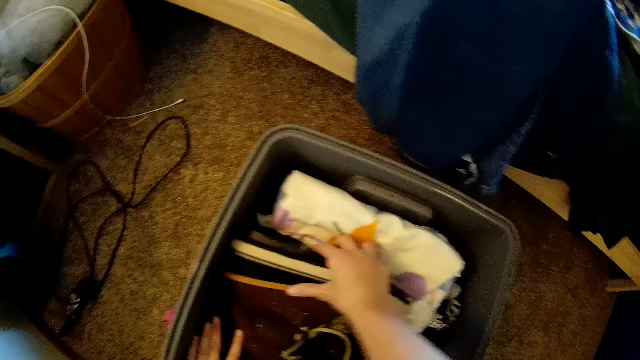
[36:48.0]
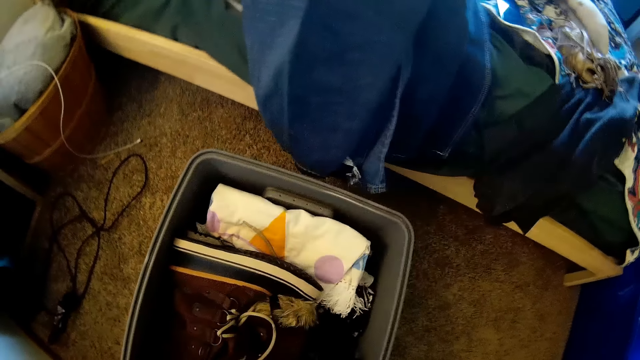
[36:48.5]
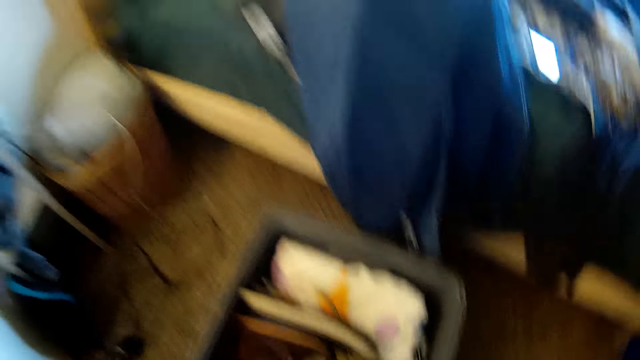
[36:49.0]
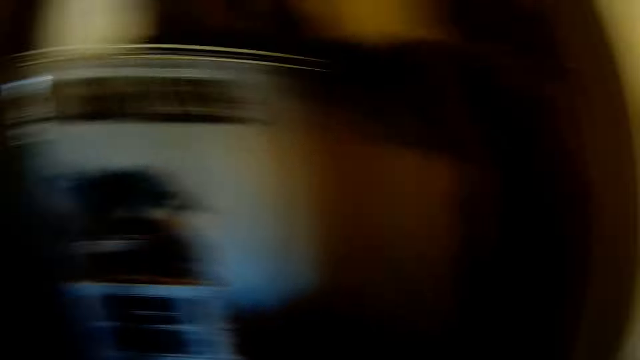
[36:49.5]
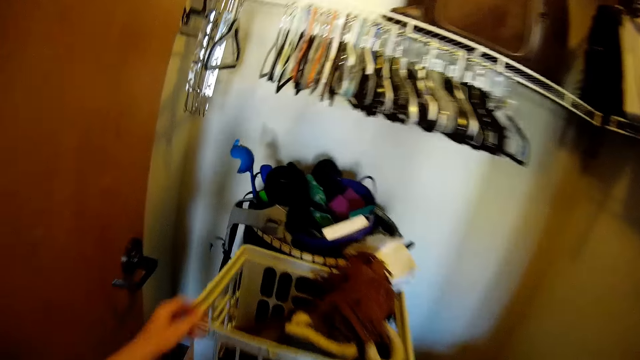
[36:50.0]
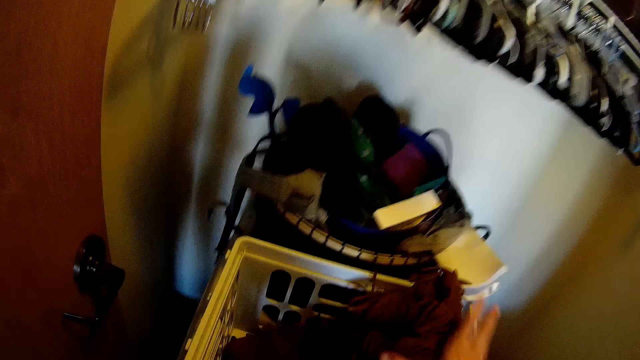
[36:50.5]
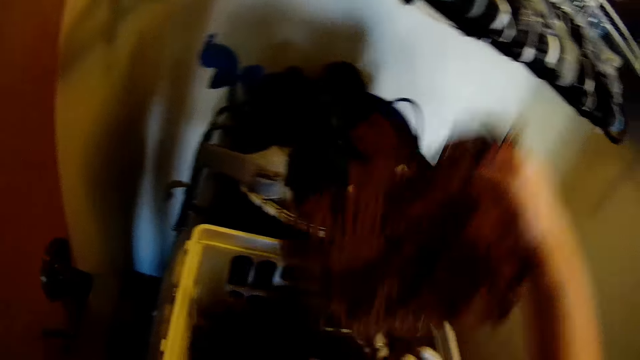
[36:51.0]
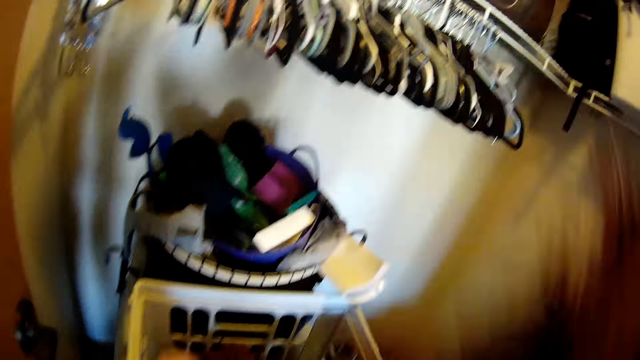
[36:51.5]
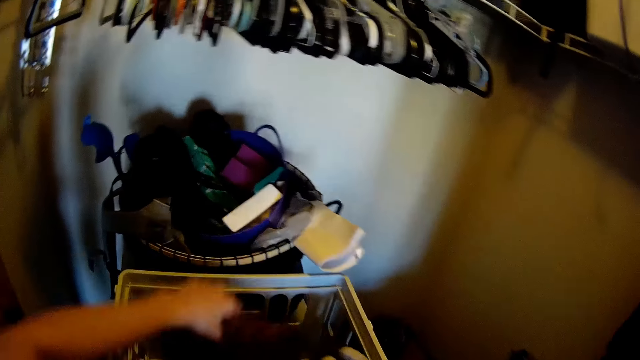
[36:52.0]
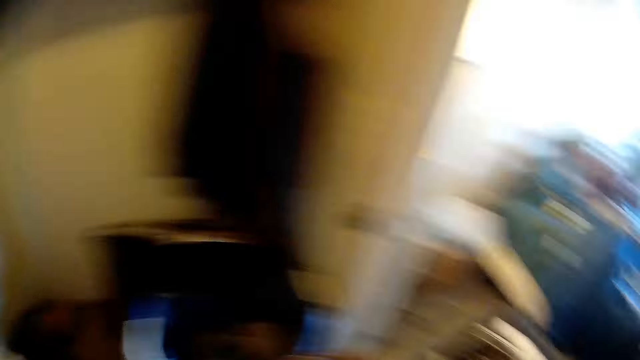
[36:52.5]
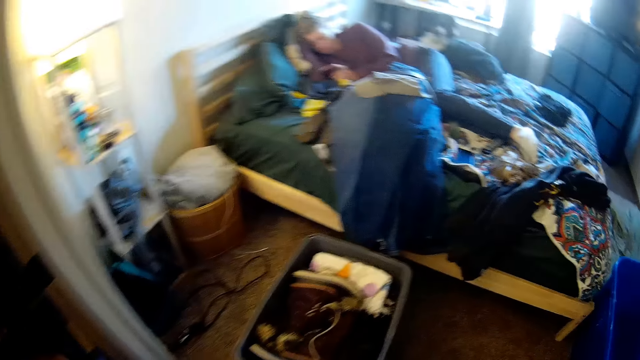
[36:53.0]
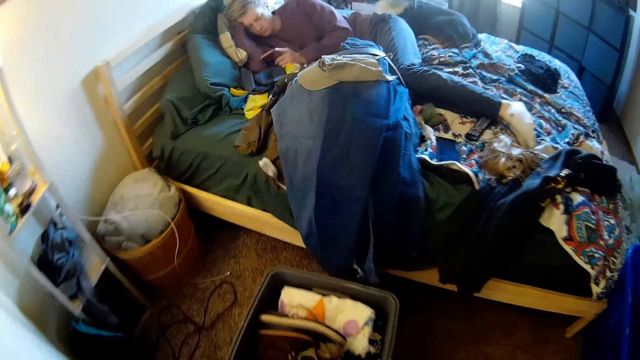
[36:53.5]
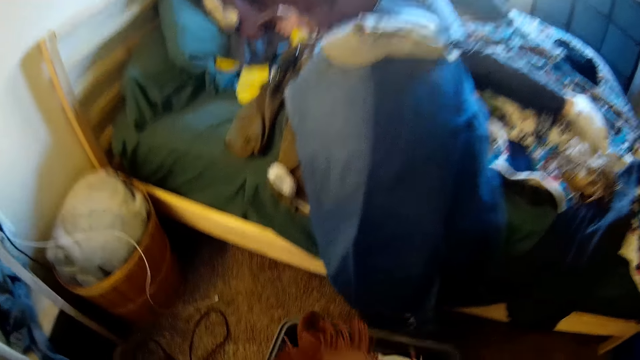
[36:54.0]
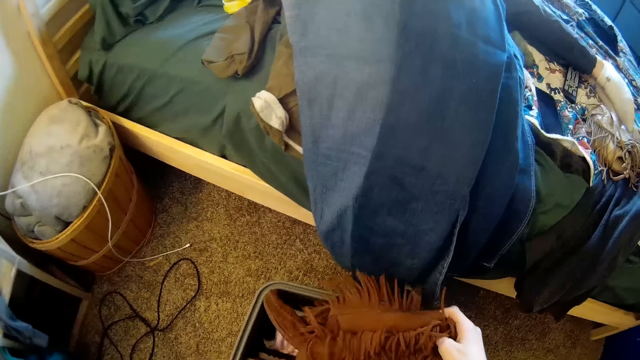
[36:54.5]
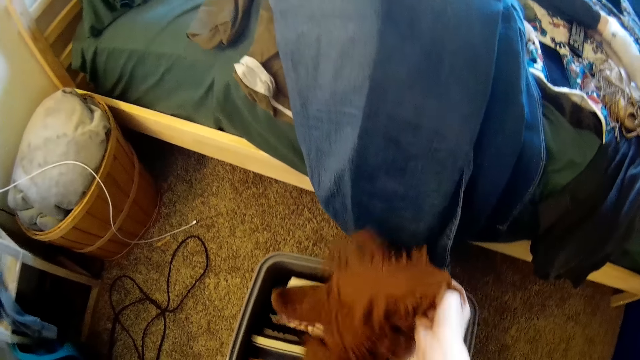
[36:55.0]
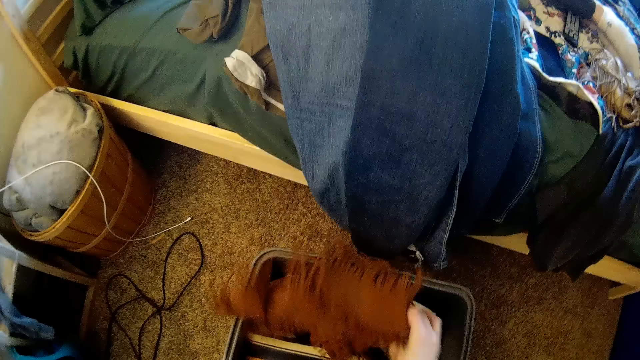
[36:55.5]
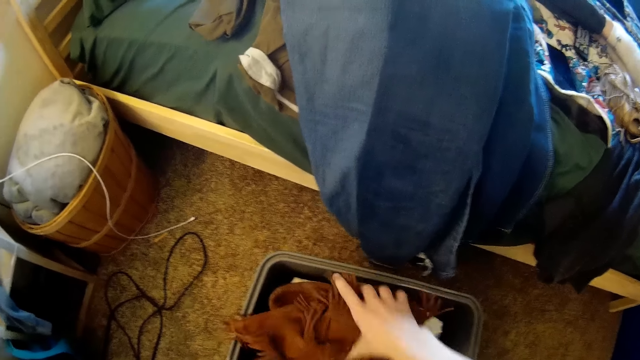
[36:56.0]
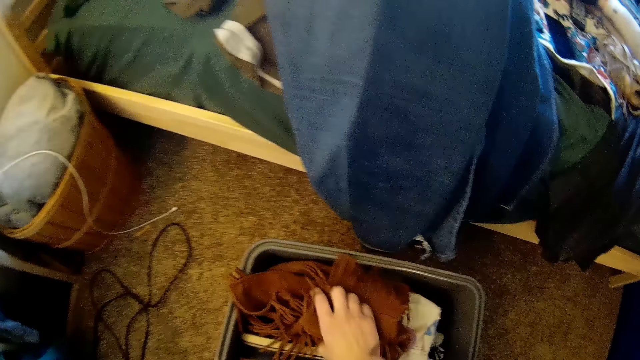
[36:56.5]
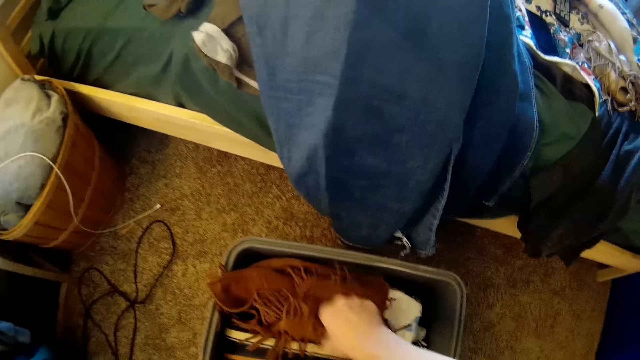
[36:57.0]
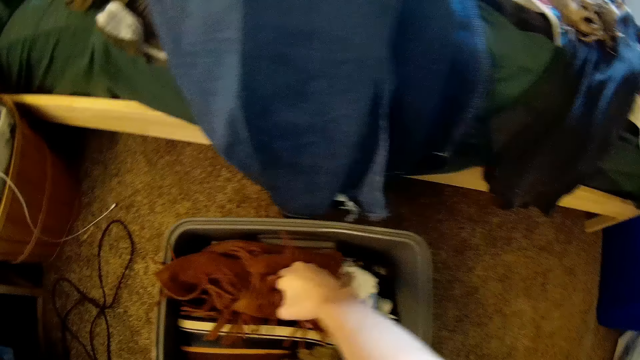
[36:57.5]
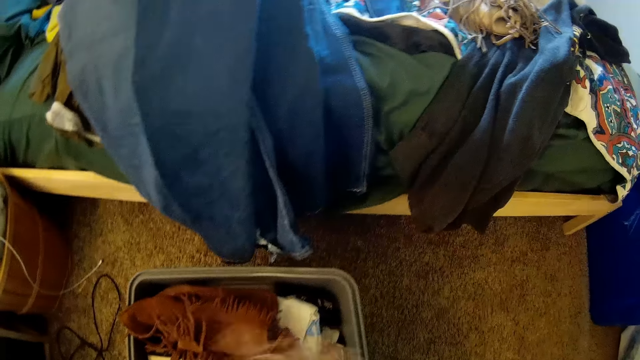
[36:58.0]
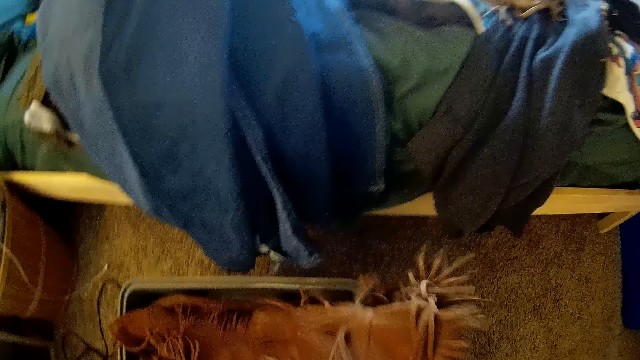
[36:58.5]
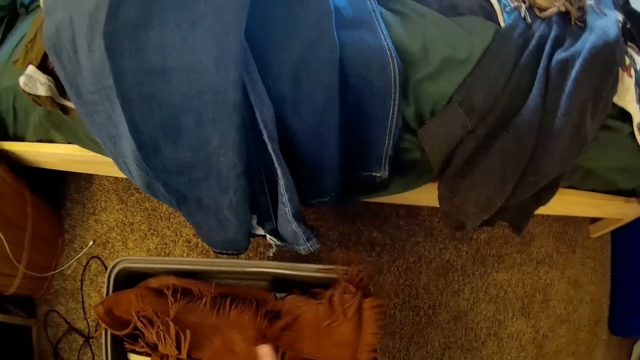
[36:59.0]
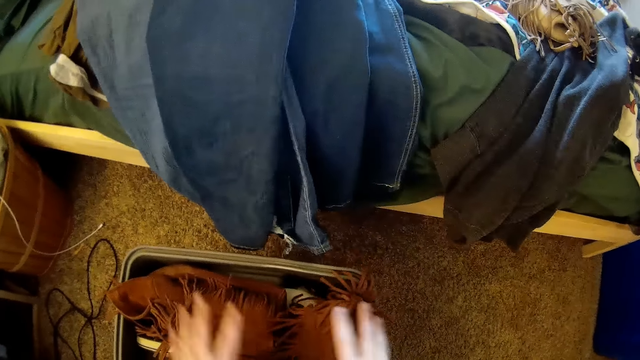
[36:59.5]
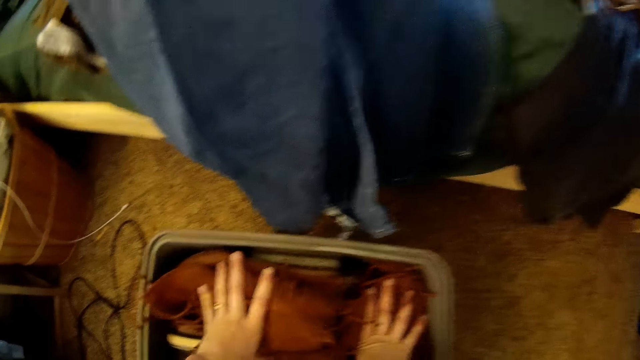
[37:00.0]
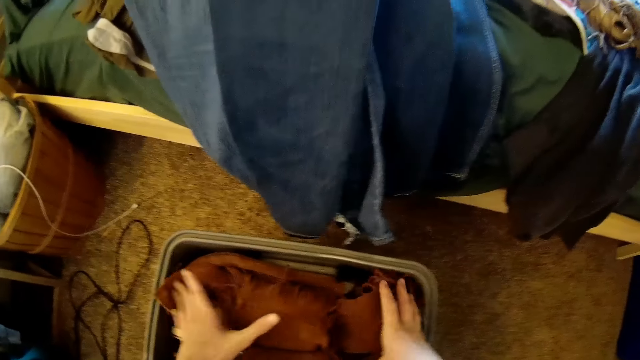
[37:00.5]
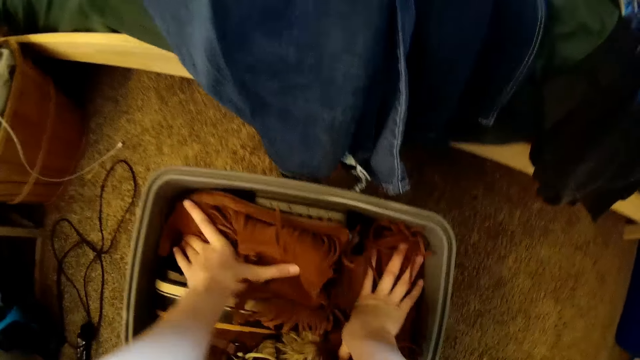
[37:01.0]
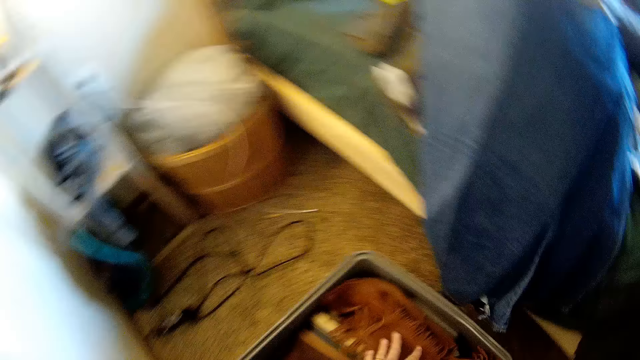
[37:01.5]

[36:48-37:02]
The camera wearer takes a boot from the crate. They take a boot from the crate again. They place the boot in the basket. They pick a scarf from the crate and put it in the basket in the bedroom. They place a boot in the basket. They press down the boots in the basket.

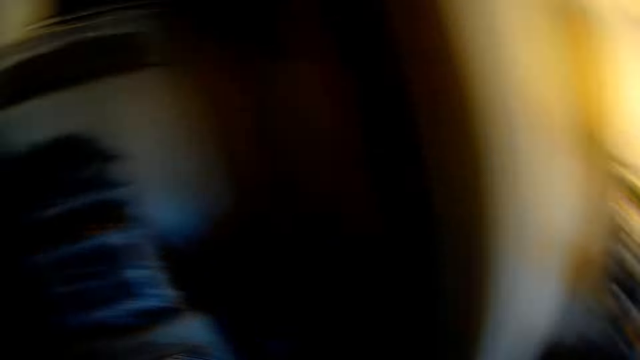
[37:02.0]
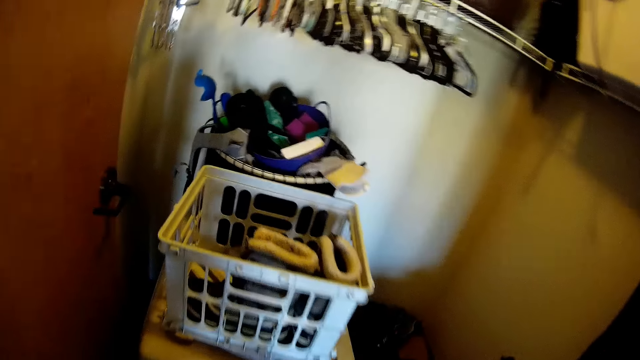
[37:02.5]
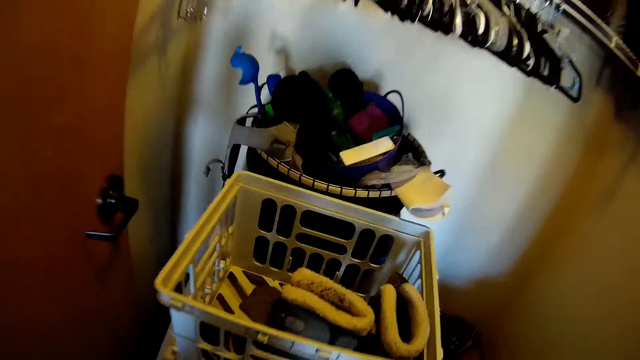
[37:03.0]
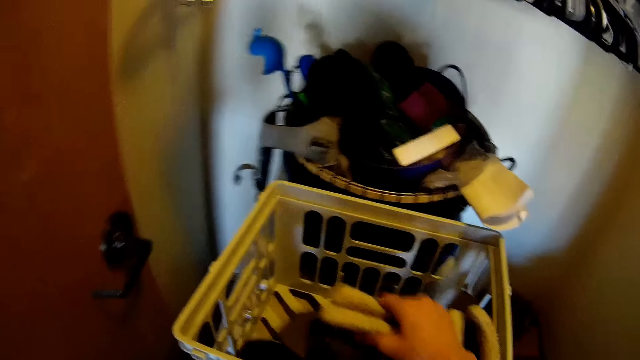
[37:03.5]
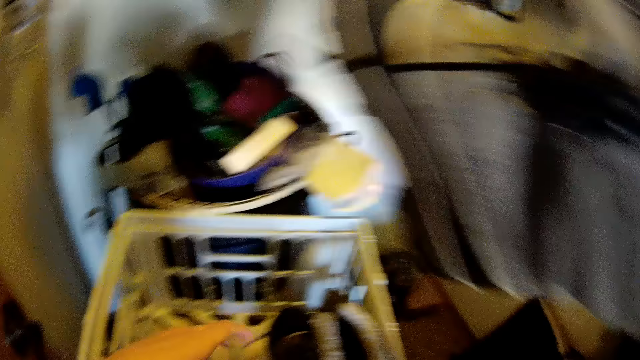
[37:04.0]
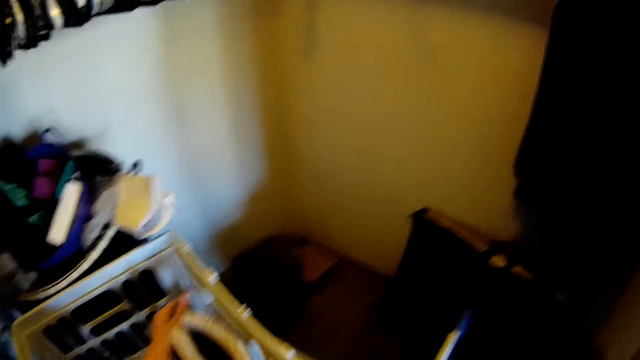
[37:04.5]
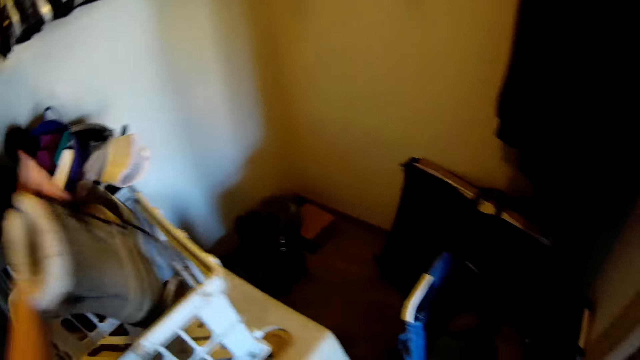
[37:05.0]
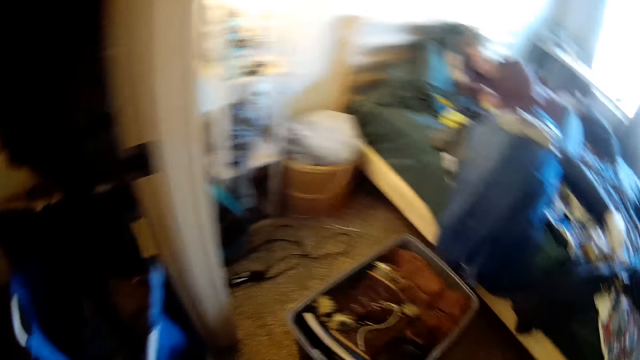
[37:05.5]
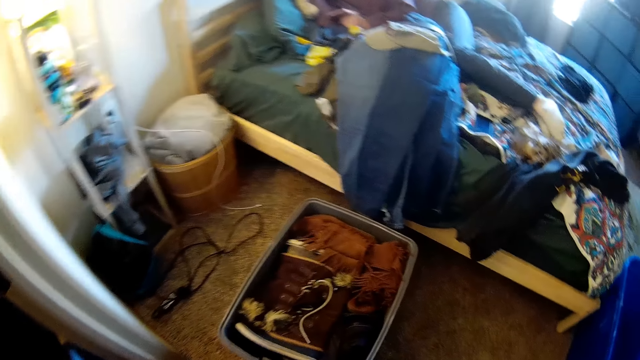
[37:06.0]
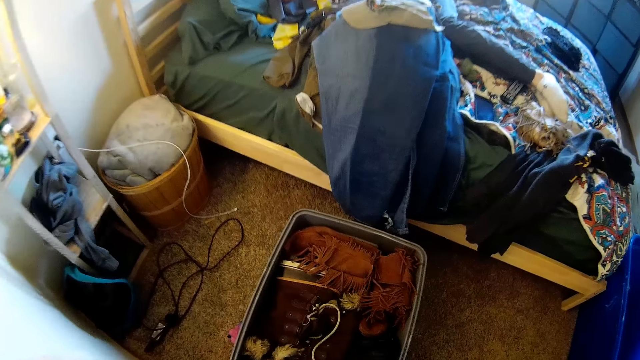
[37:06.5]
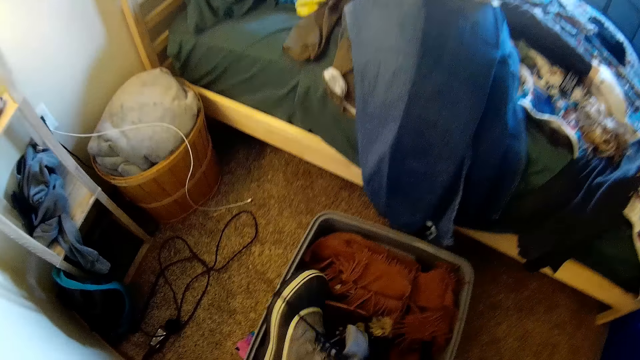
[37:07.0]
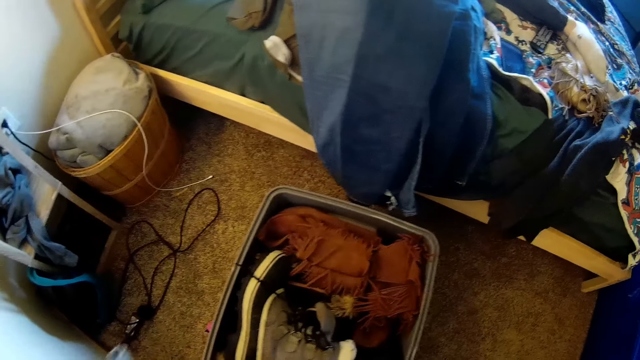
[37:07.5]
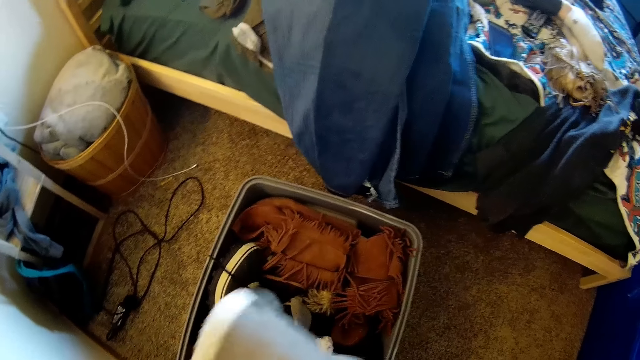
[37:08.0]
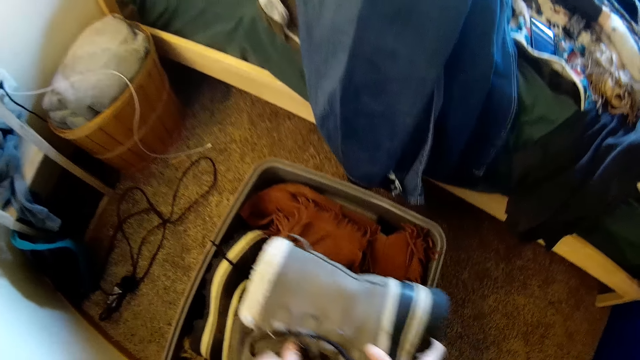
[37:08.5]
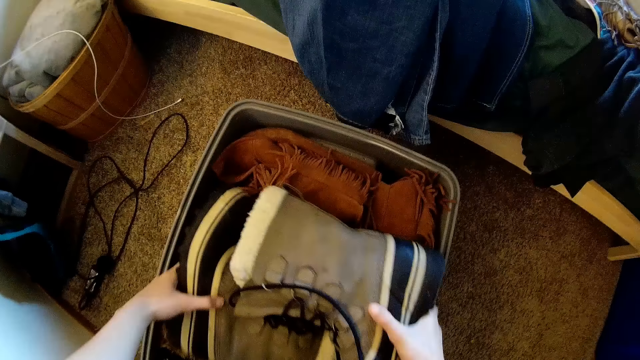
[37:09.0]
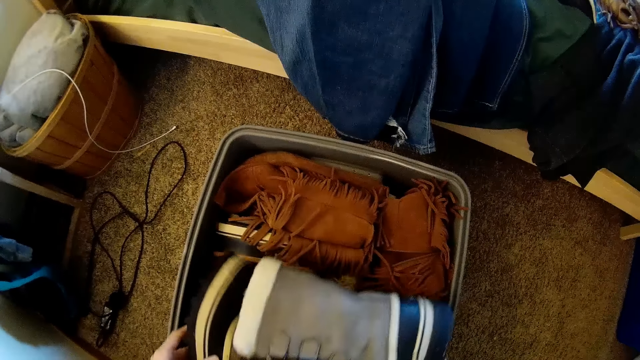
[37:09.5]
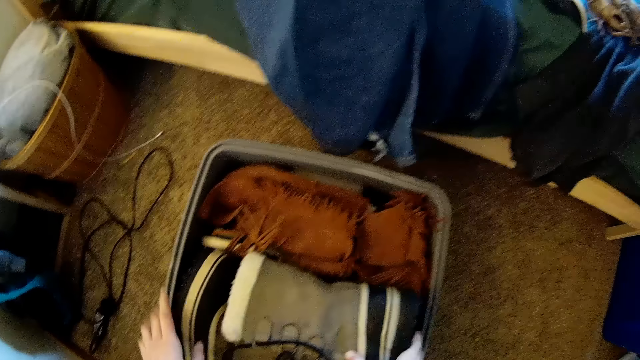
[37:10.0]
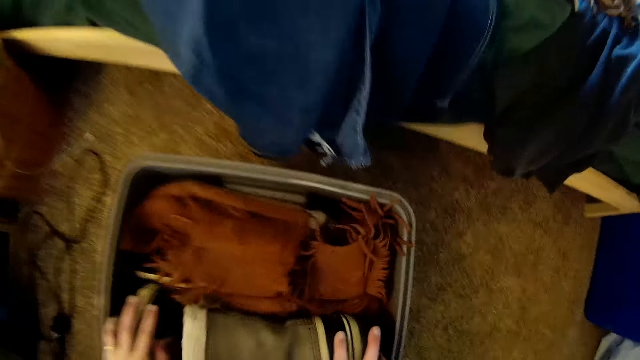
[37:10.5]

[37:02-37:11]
The camera wearer takes a boot from the crate. They take a boot from the crate again. They place a boot in the basket. They place a boot in the basket again.
